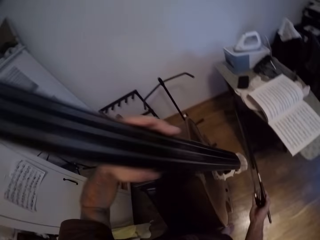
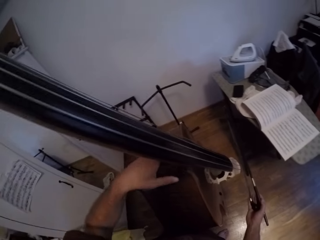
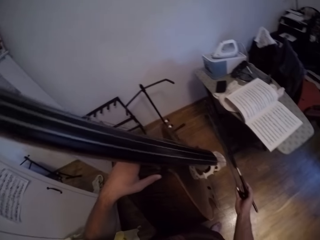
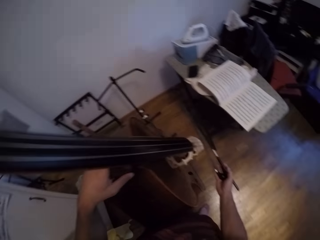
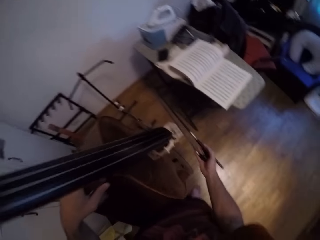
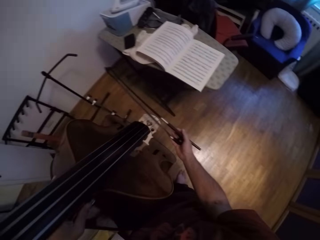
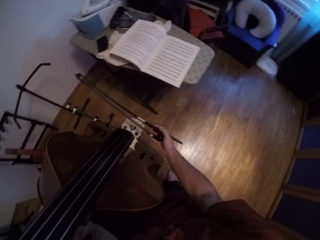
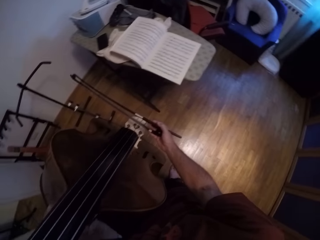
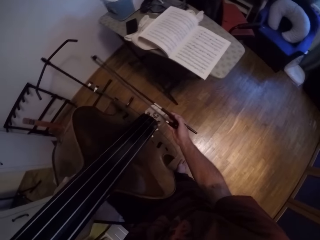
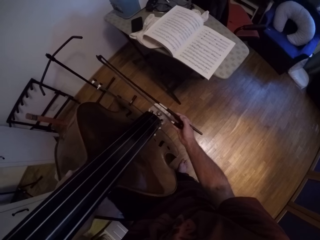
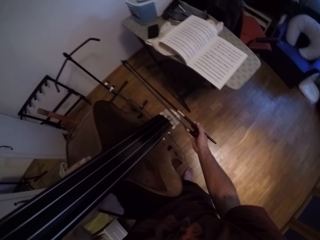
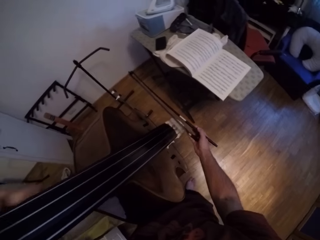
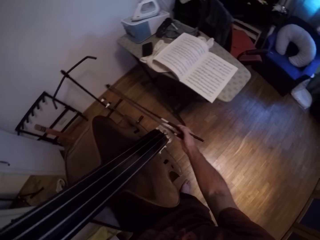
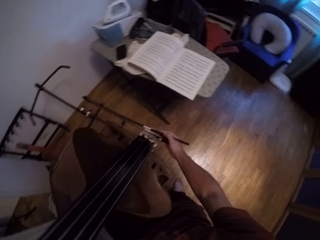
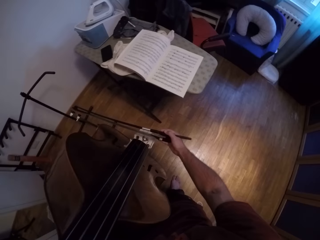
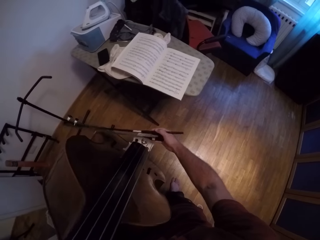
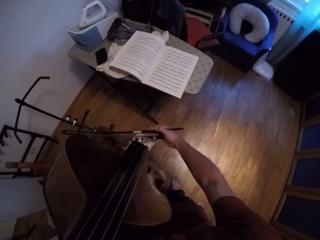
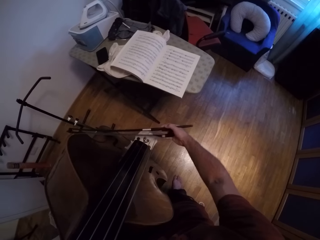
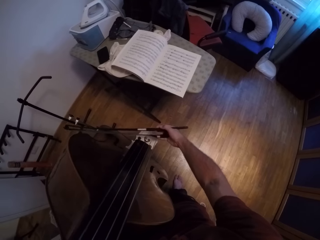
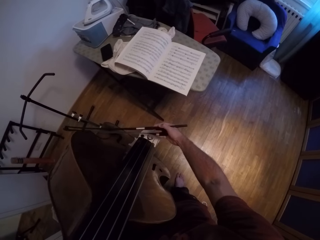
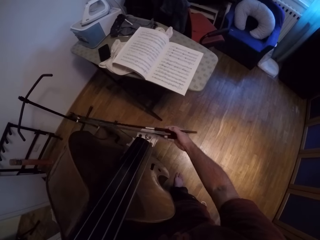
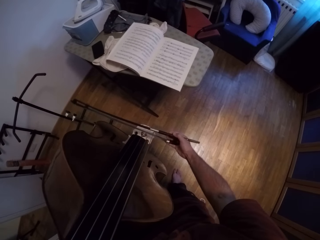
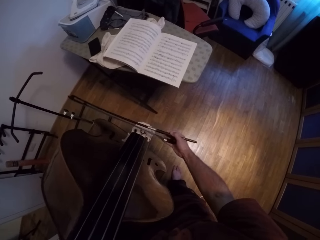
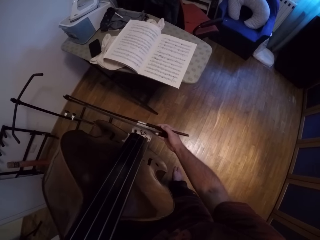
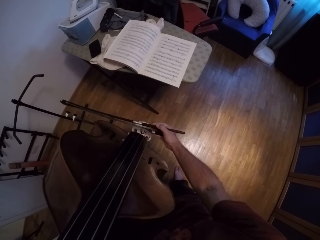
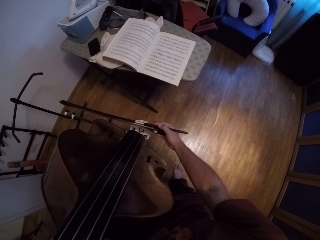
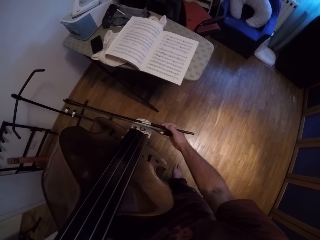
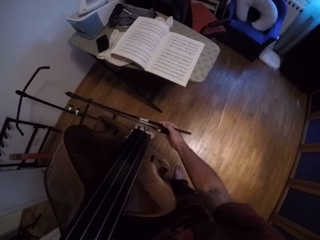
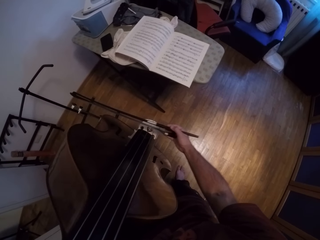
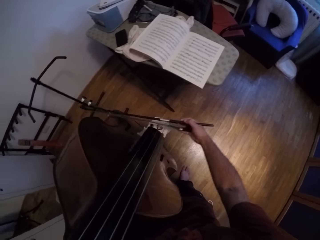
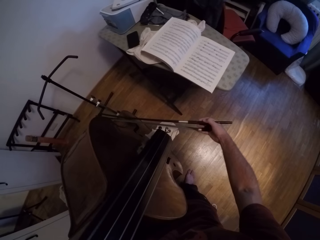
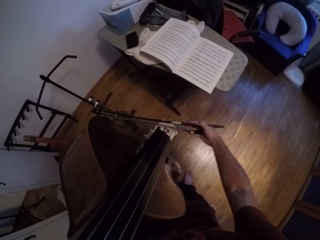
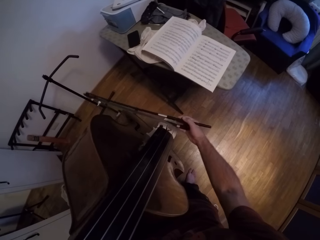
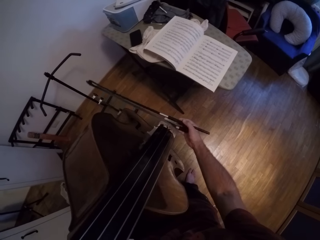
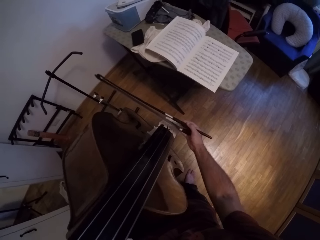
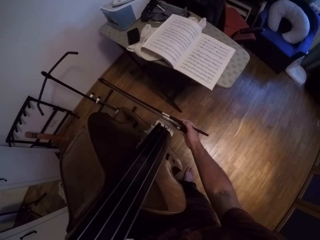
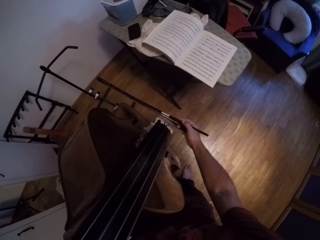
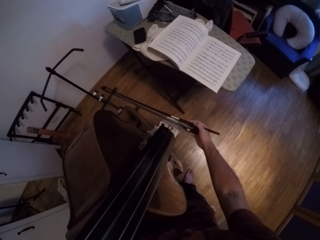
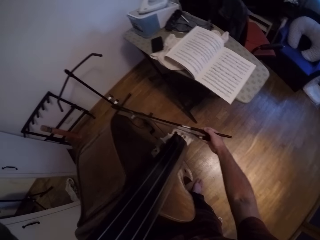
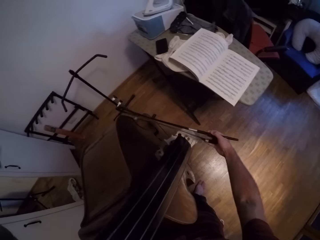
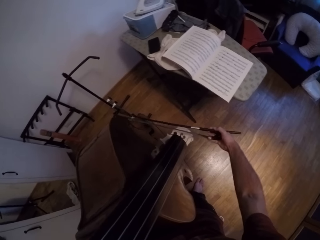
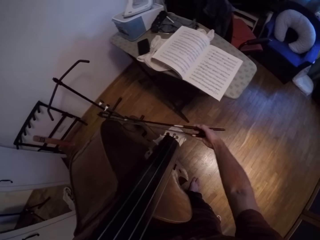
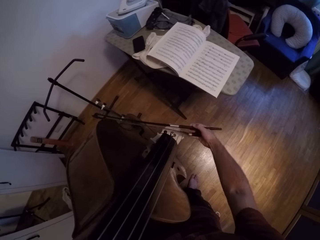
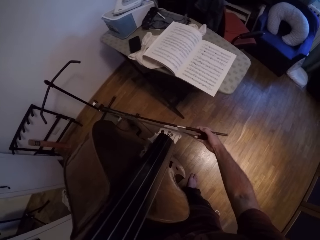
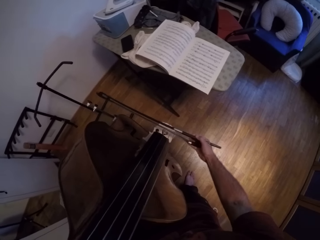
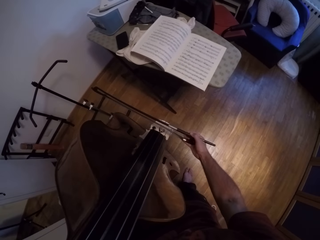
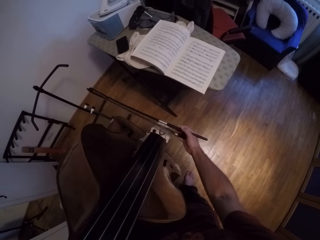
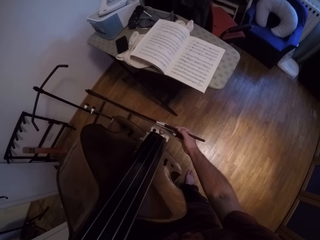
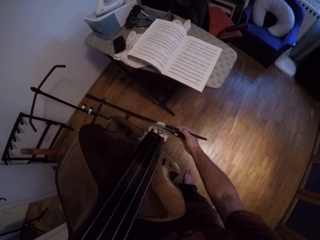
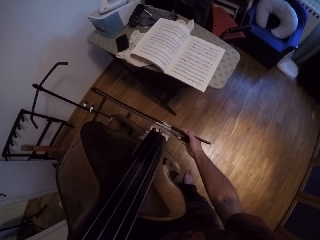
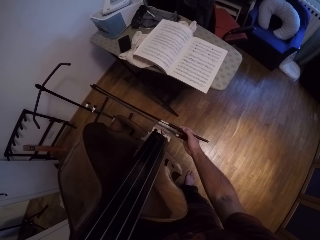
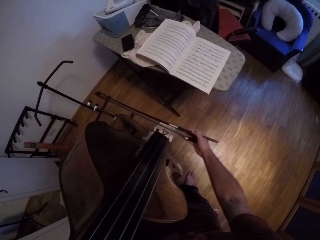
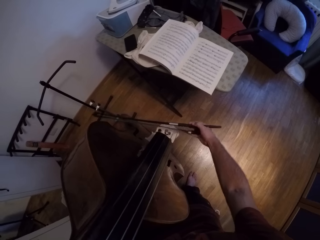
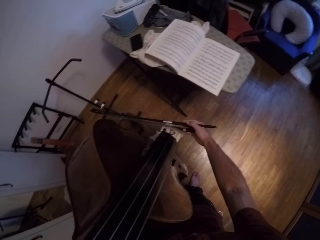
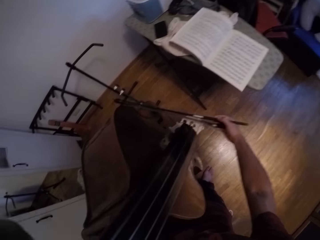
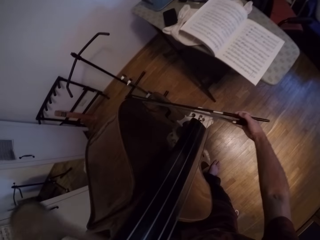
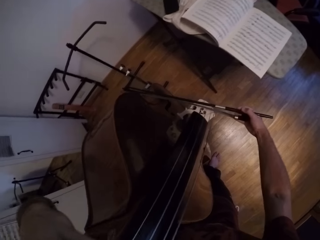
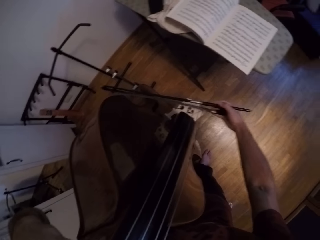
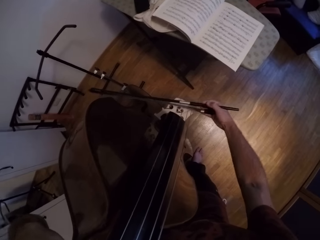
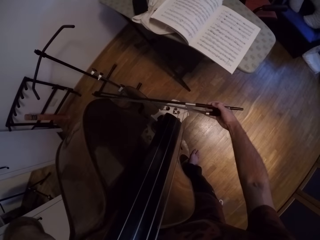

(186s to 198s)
The camera wearer moves their hand around the guitar. They play the guitar with the metallic stick.

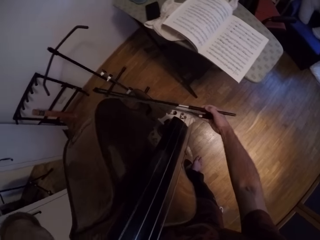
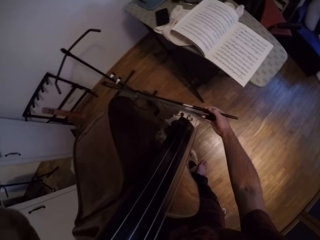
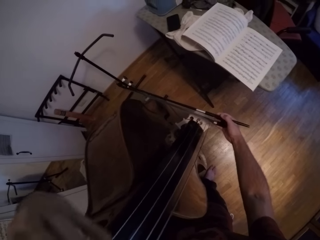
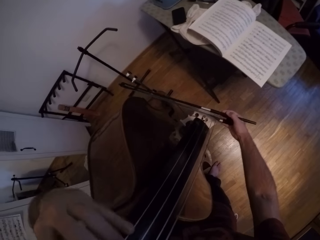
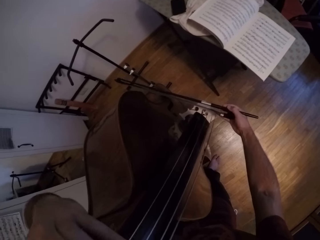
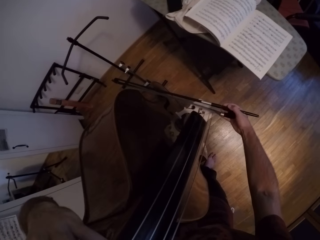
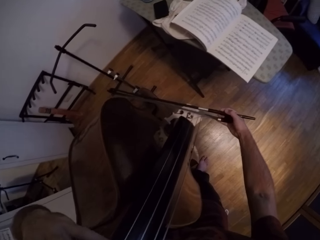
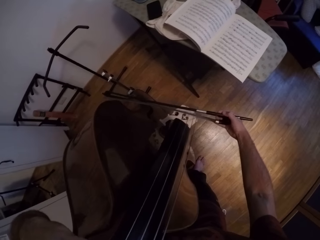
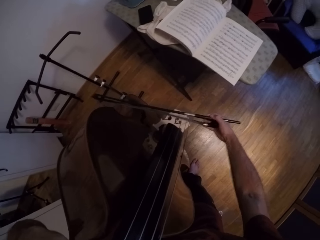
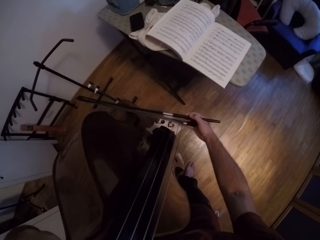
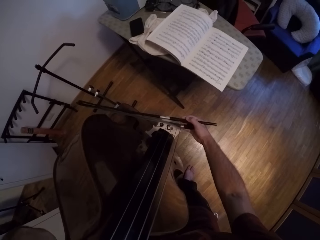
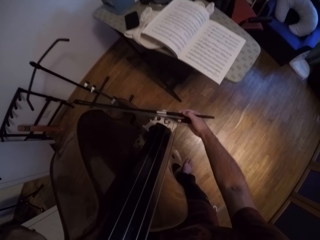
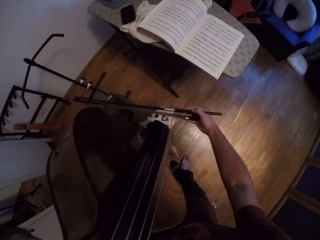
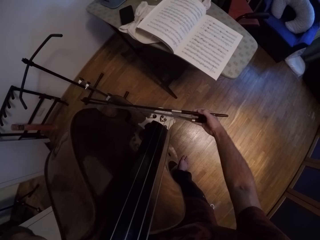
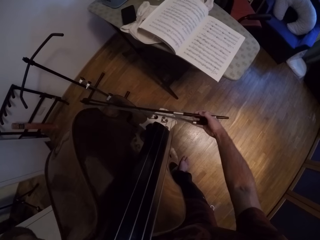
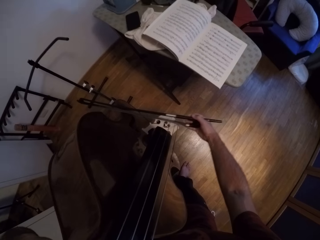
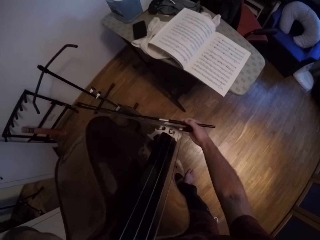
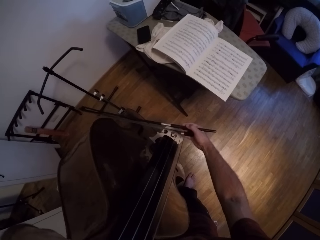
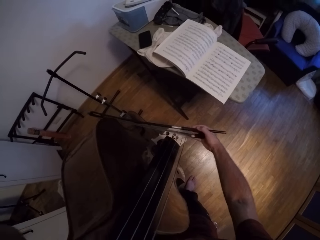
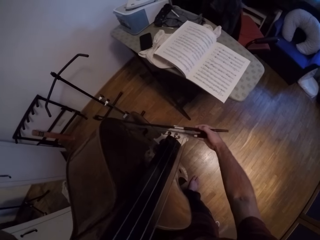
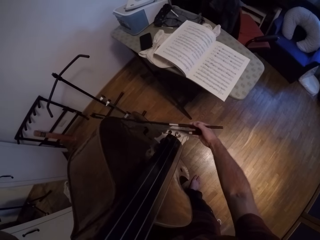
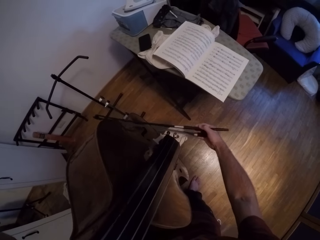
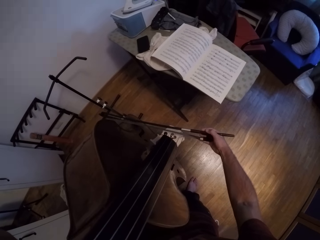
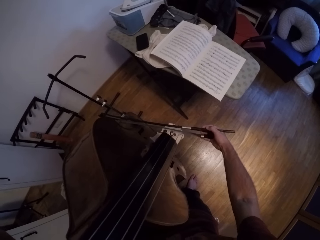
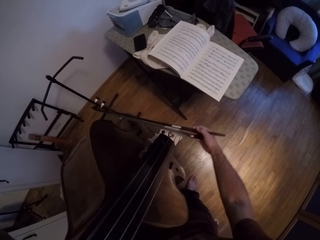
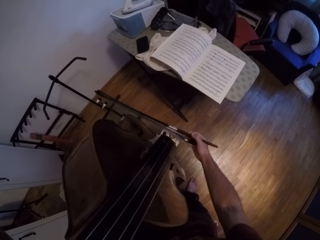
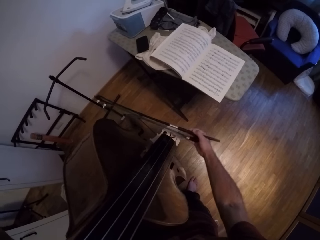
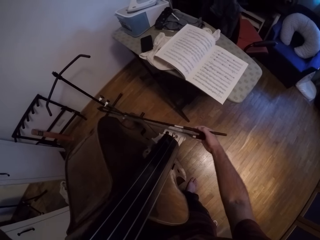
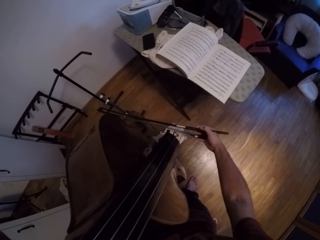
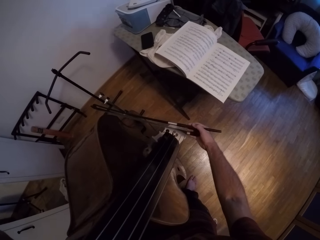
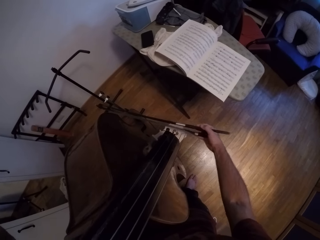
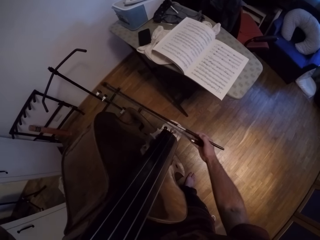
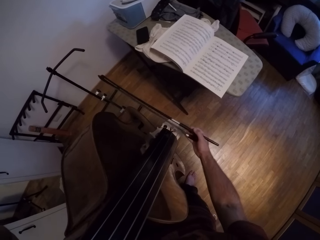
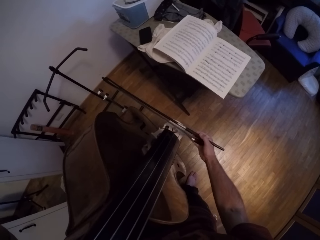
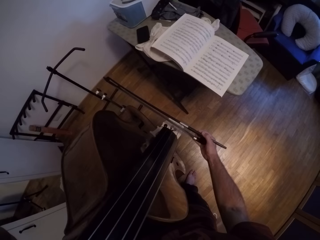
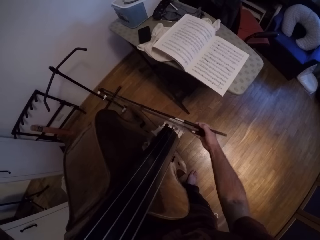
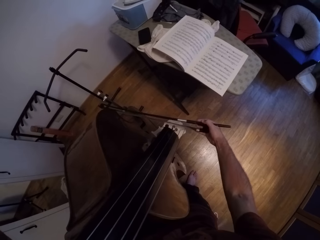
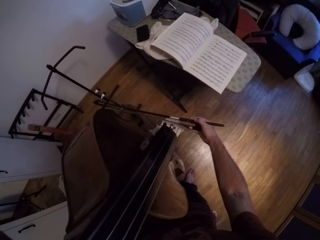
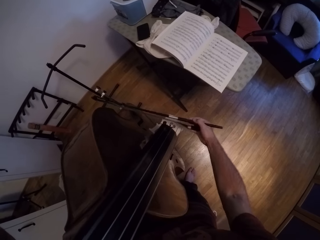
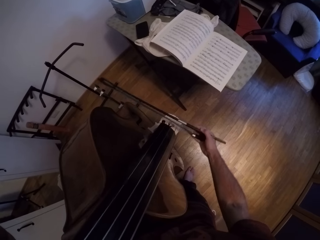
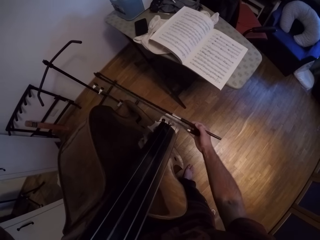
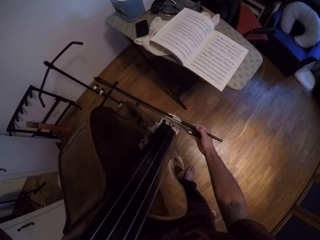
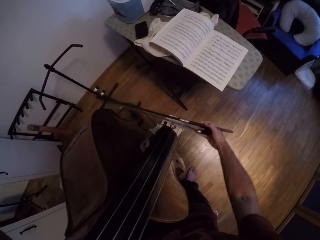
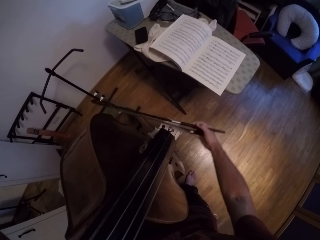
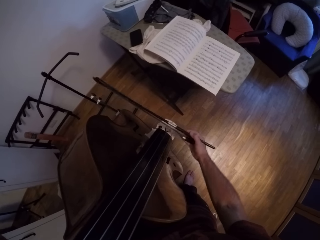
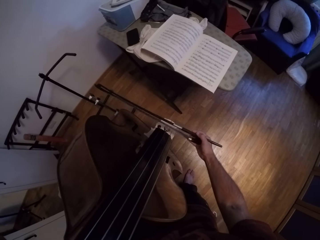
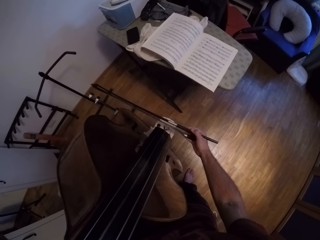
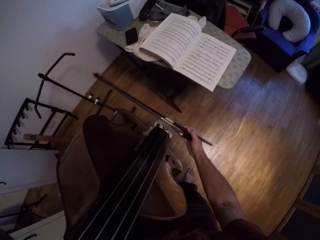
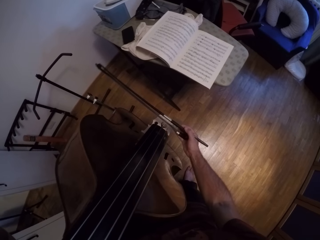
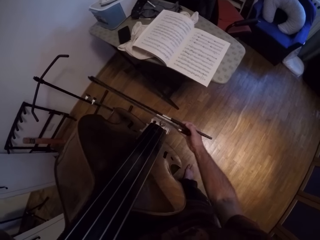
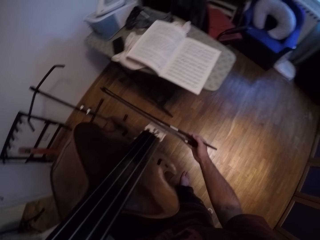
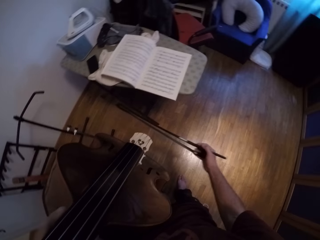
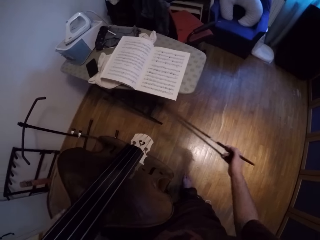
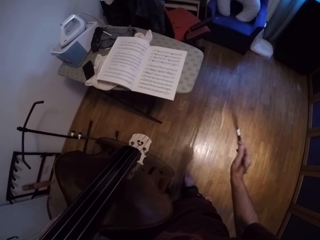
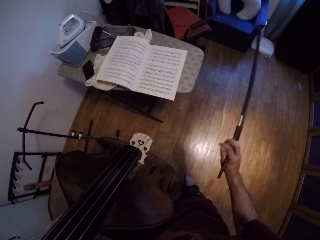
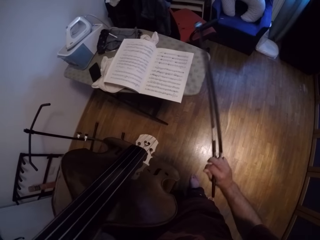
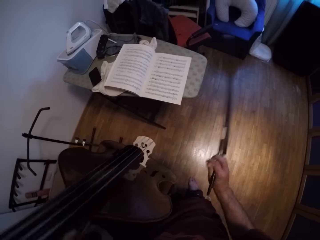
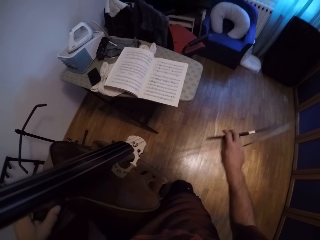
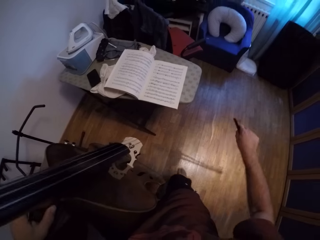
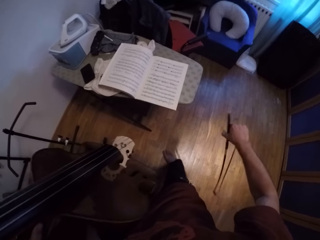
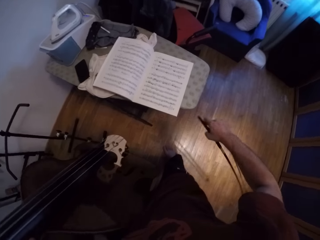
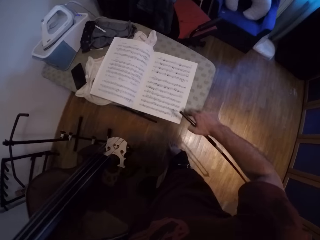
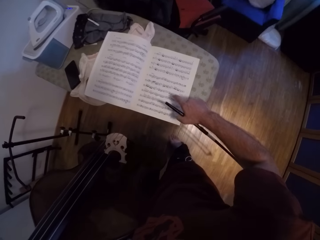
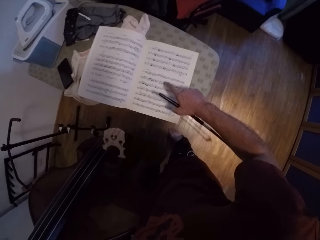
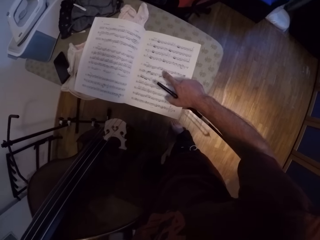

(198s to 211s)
The camera wearer removes the metallic stick from the guitar. They pause. They hold the metallic stick. They step towards the table.
